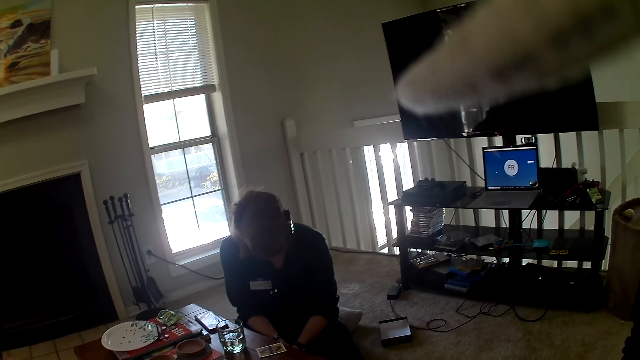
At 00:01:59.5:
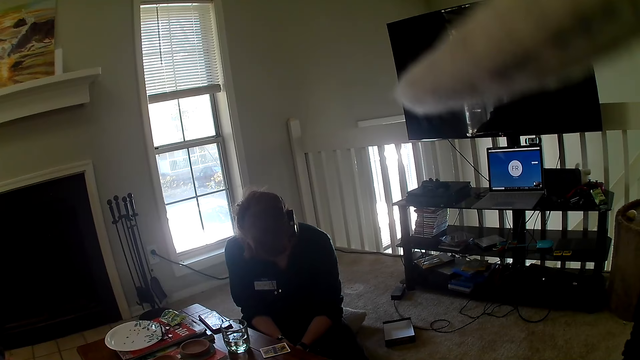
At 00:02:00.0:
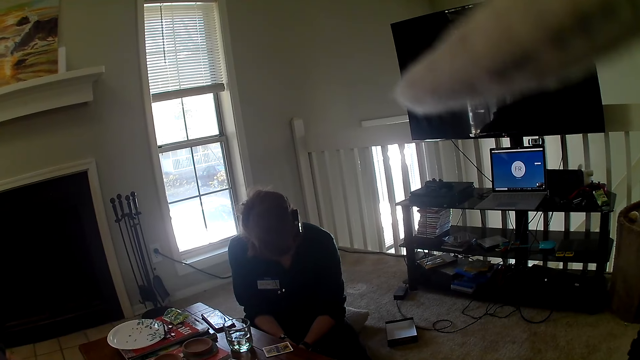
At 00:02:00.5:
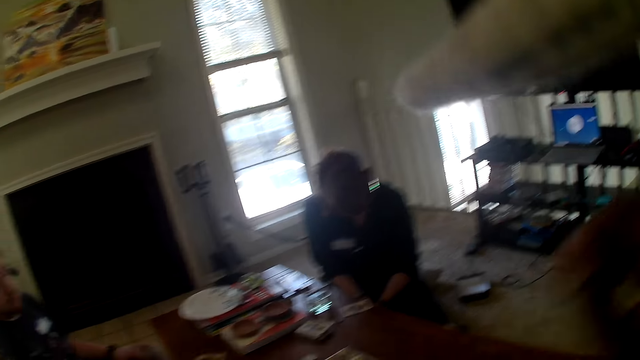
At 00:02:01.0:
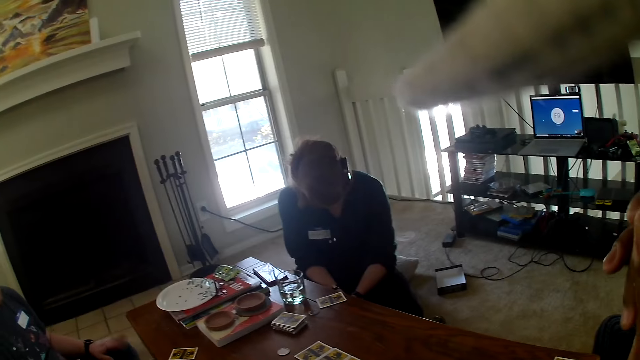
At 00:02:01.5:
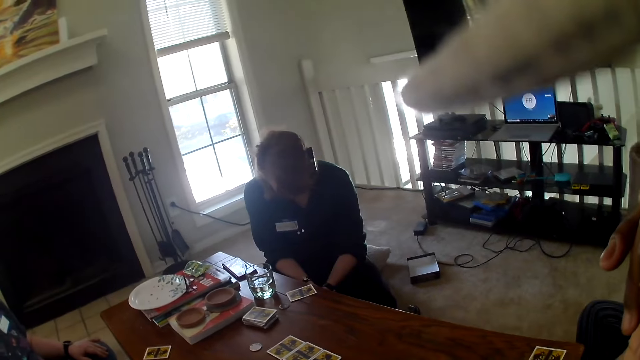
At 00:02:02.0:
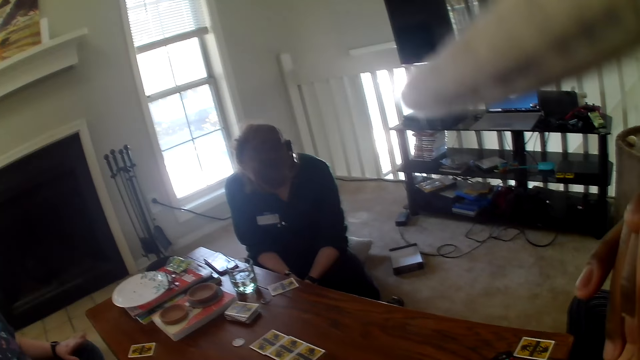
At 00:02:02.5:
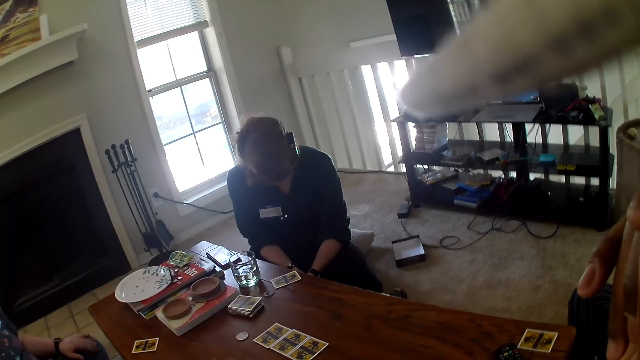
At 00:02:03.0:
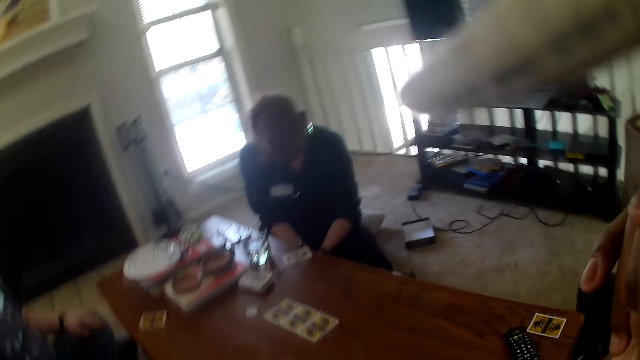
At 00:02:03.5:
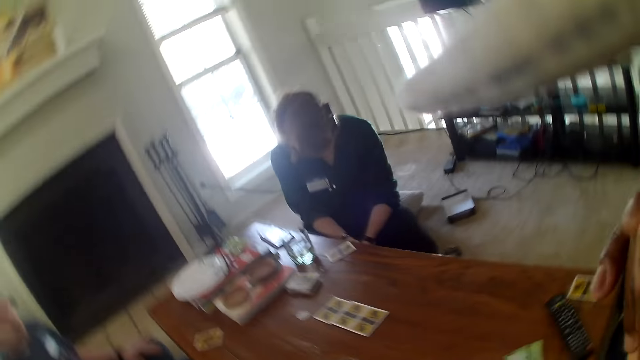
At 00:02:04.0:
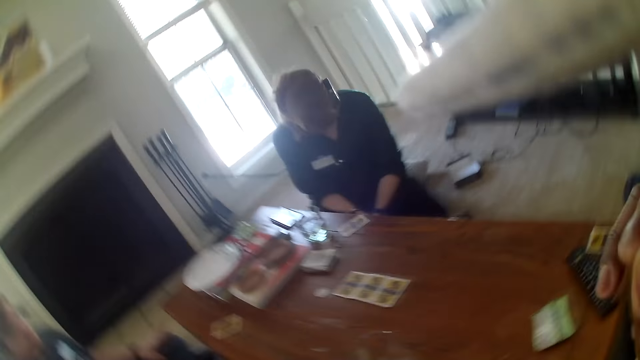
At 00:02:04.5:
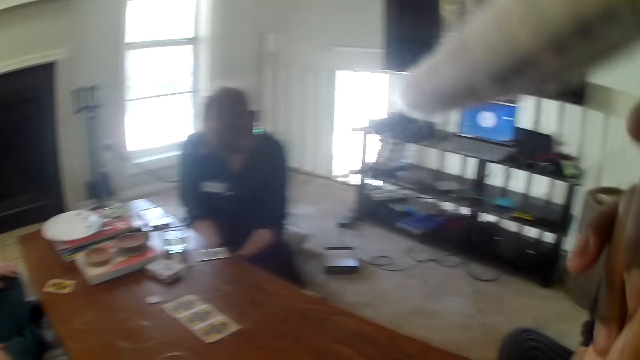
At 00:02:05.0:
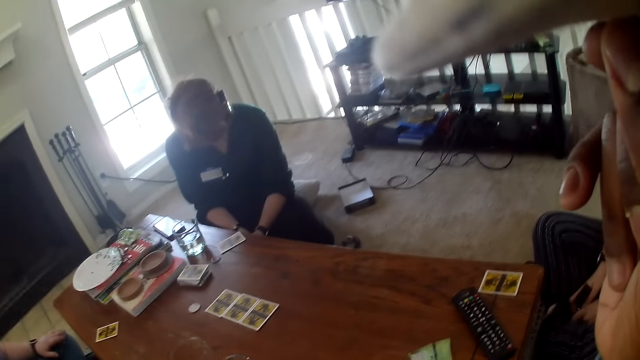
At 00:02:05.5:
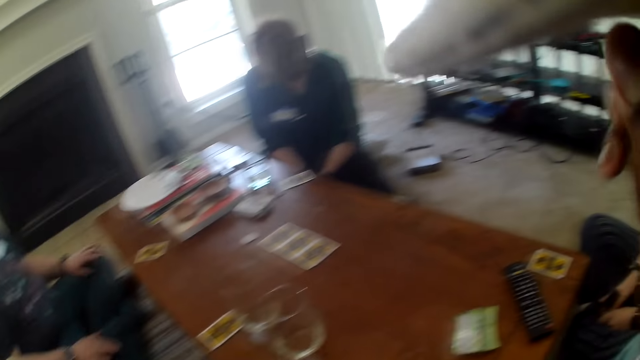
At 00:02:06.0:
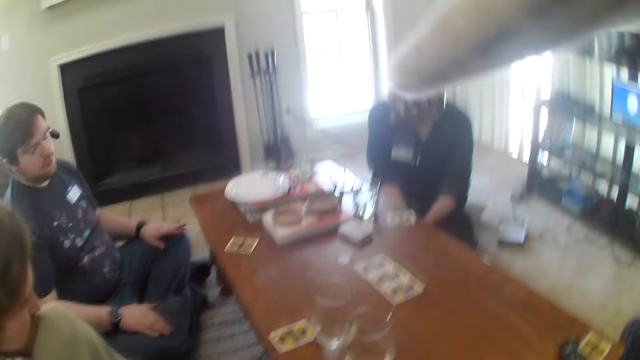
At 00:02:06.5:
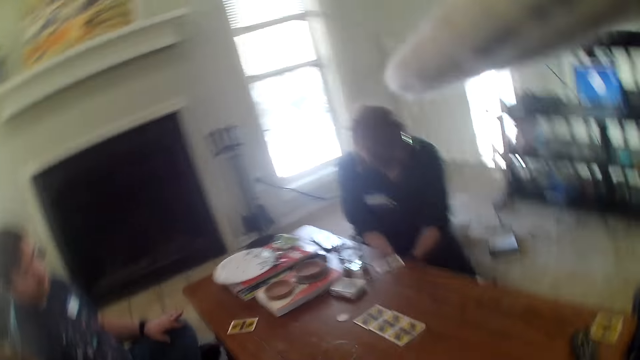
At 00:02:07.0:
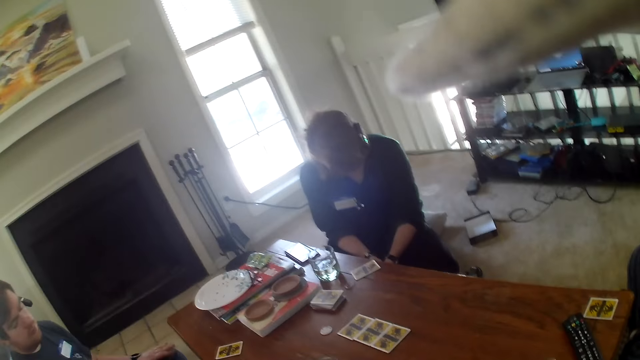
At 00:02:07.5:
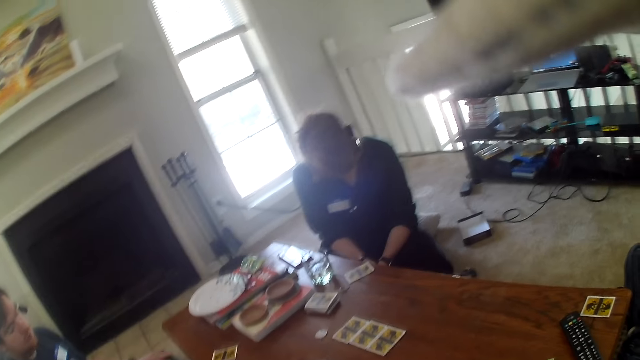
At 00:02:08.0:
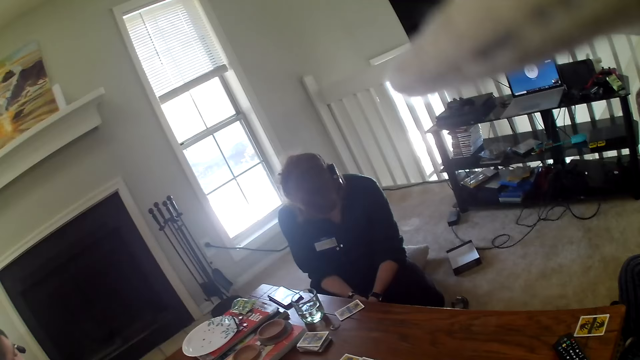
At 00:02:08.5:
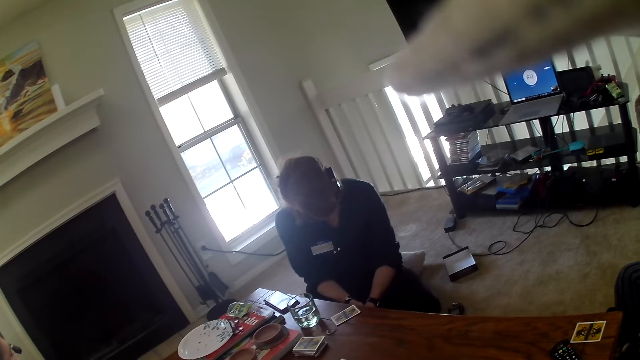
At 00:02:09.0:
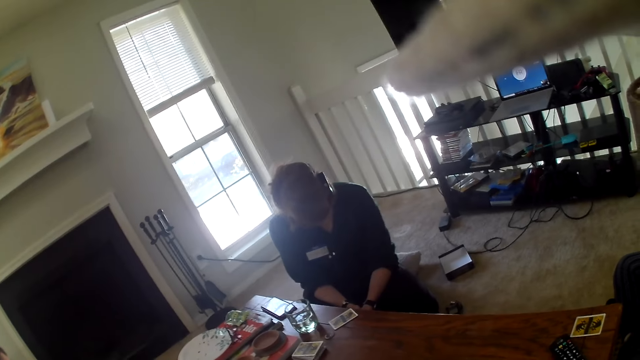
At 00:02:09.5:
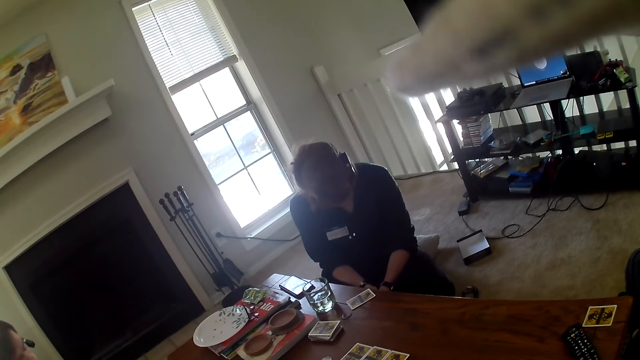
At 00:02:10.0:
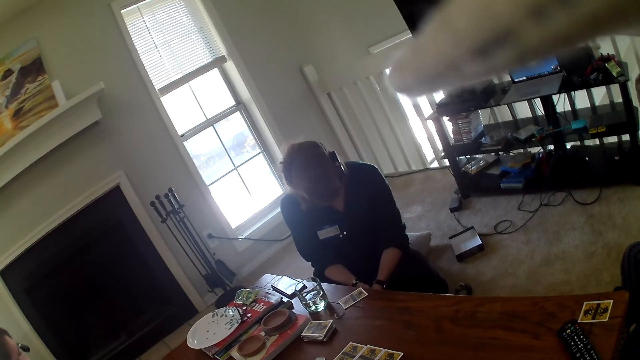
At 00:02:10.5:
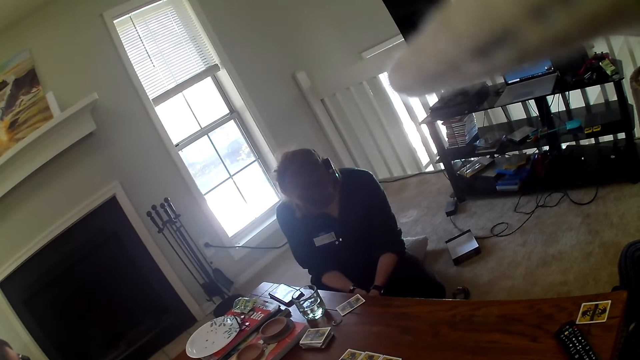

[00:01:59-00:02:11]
A man talks to the others and the camera wearer. The camera wearer stares at the table. The man talks to the others and the camera wearer.

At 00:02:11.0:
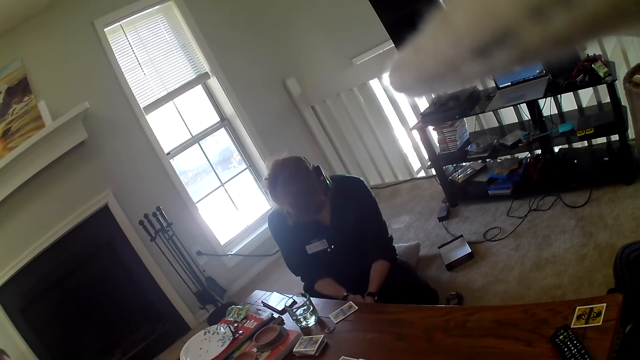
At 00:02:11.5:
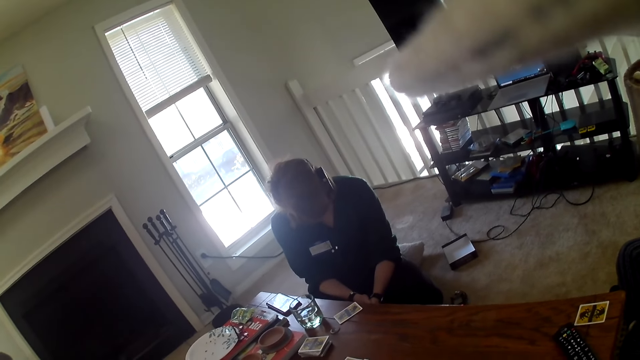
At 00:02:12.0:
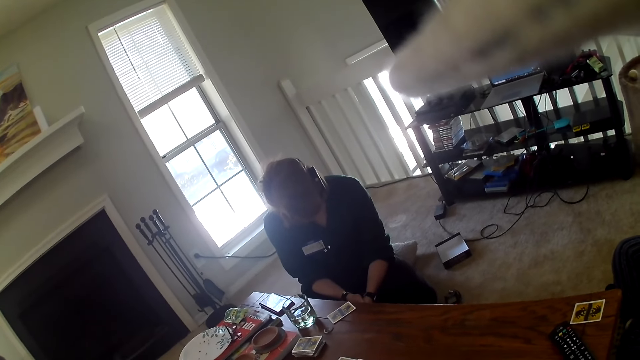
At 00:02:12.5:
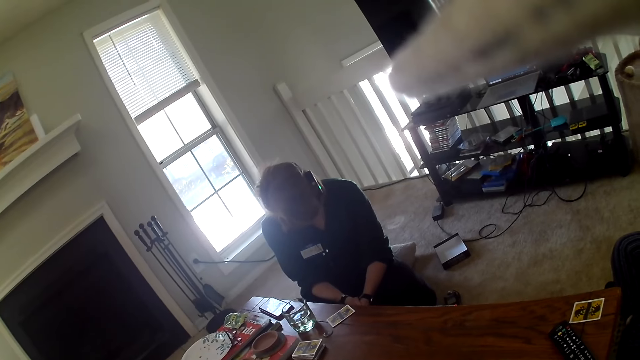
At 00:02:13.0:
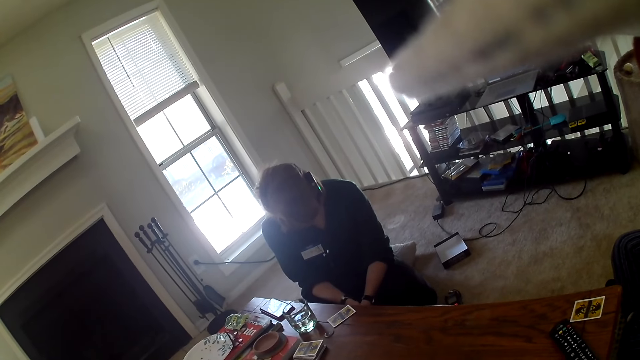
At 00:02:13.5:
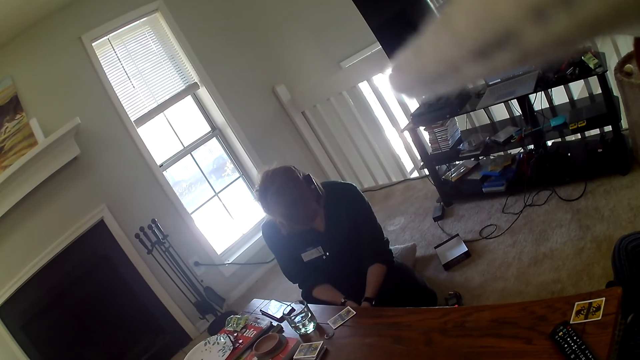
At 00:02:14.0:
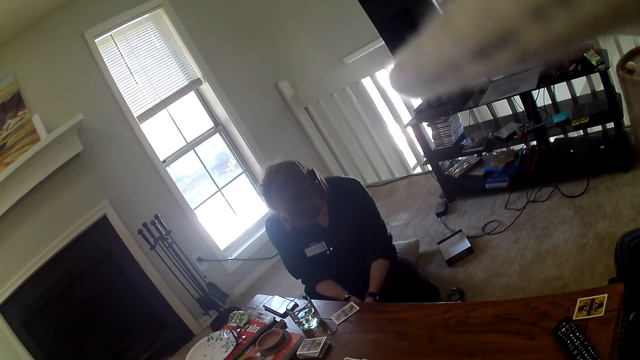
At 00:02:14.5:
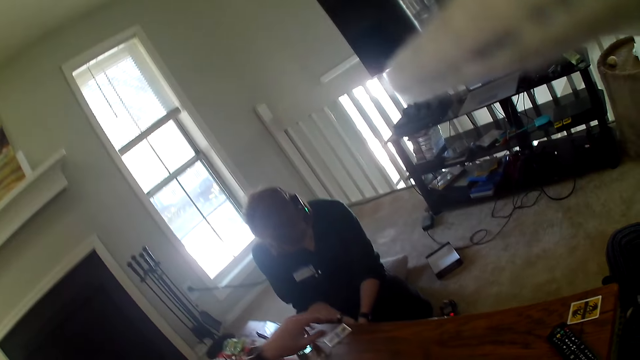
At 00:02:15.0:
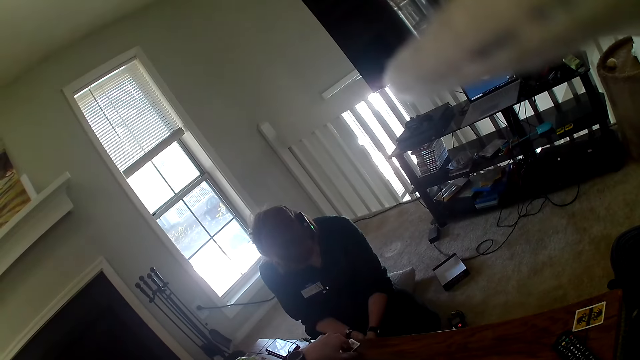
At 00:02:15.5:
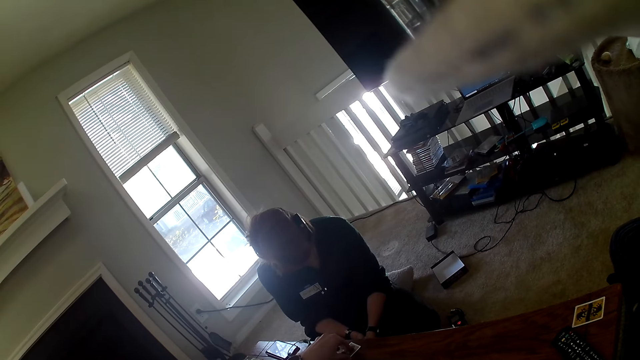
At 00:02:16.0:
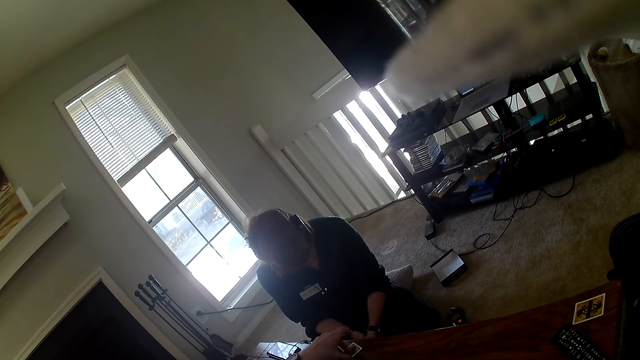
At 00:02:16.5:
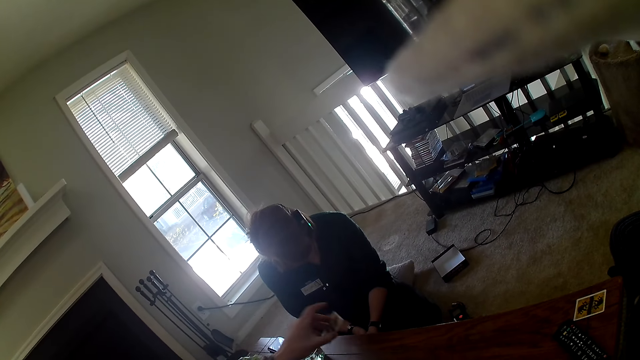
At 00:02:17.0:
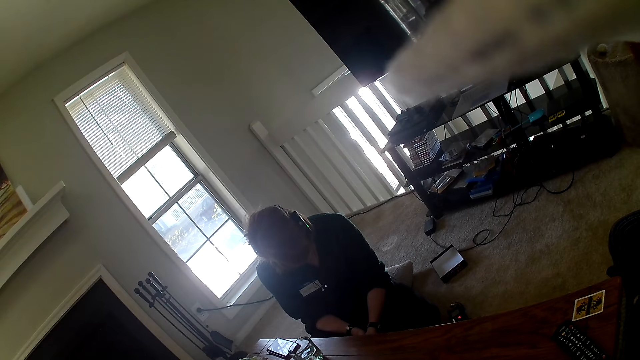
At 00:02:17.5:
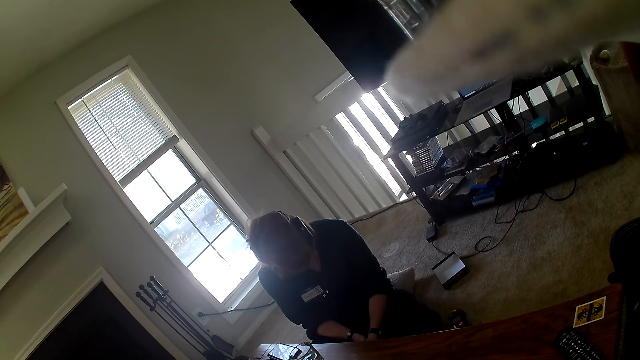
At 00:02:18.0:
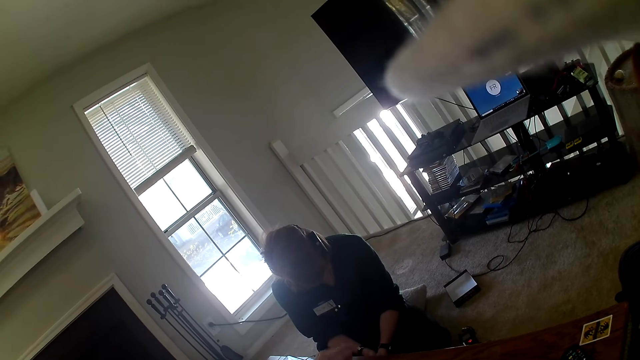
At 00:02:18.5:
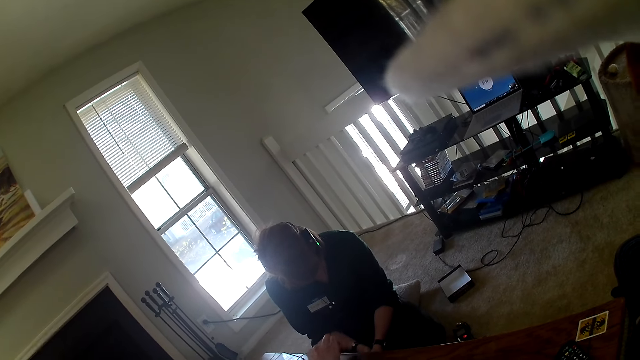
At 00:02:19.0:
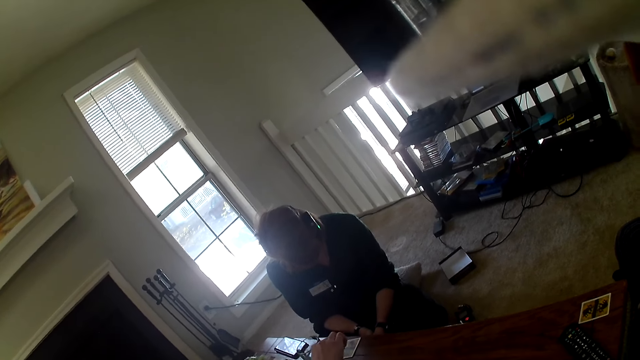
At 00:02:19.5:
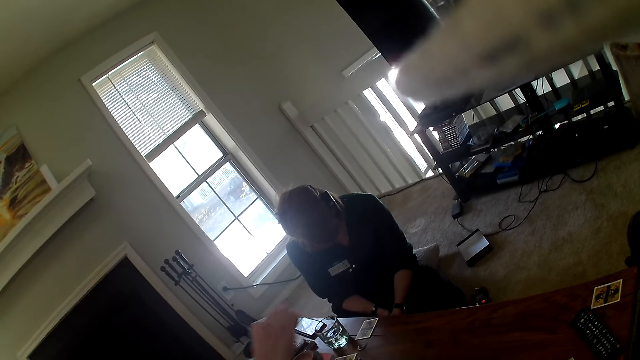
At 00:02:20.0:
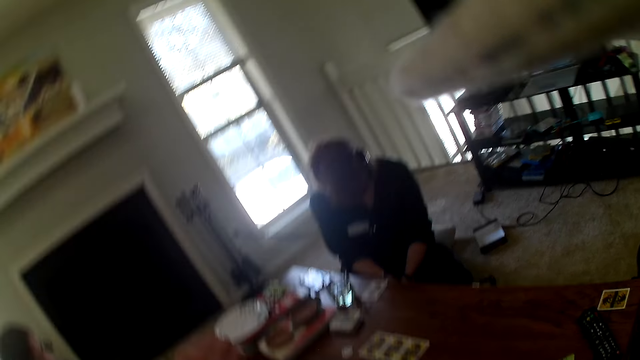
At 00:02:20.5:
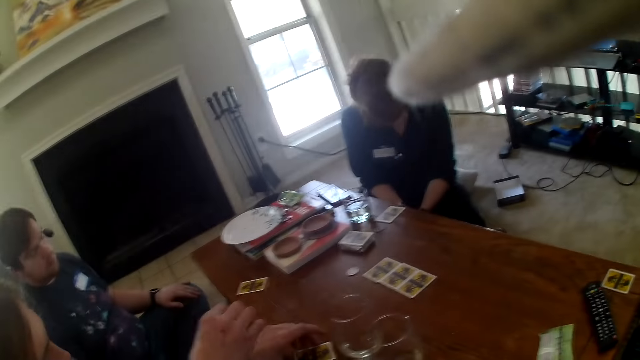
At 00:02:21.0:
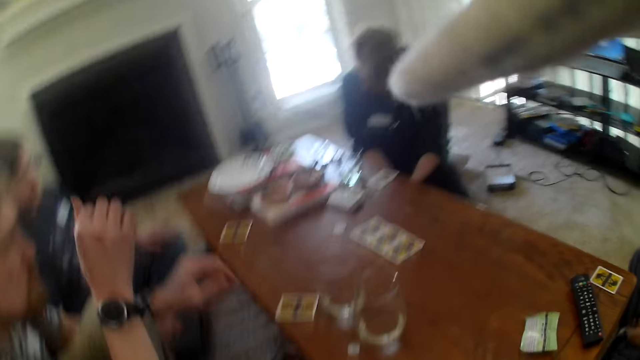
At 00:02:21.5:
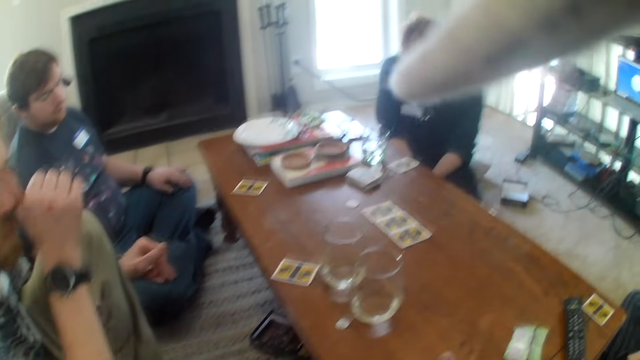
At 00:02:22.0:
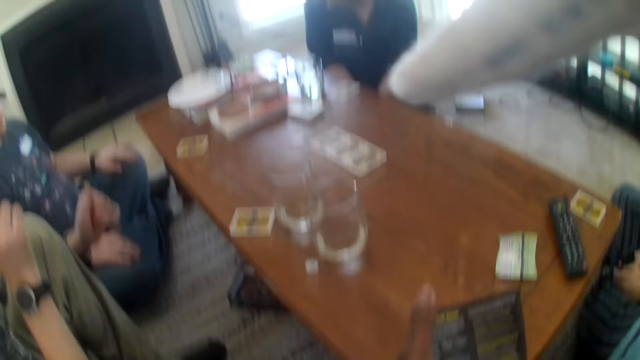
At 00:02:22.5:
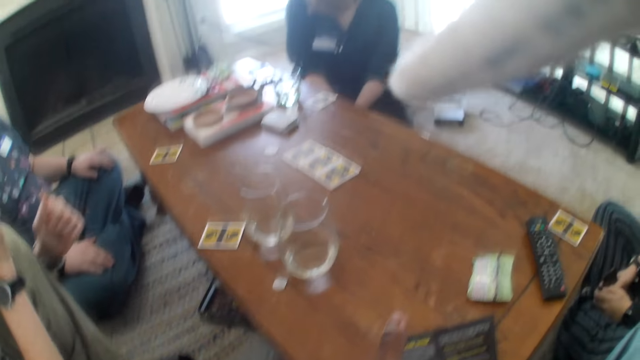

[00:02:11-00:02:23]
A man picks up a woman's card. The camera wearer stares at the window. The man places the card next to the woman. The man scratches his face.
